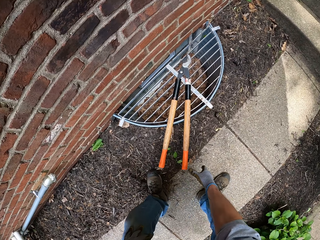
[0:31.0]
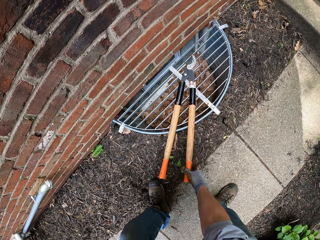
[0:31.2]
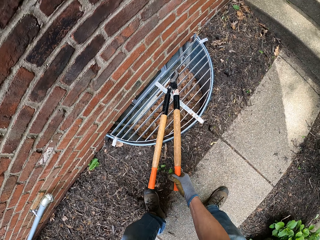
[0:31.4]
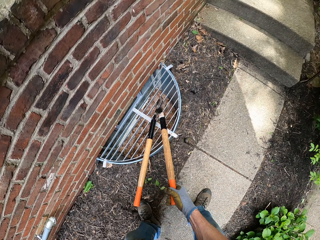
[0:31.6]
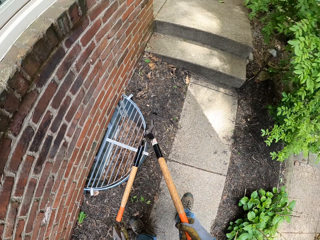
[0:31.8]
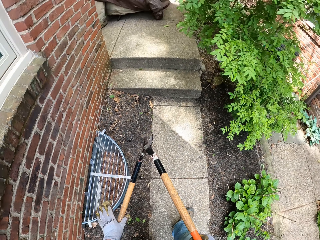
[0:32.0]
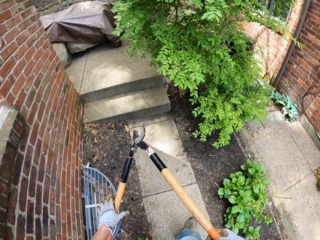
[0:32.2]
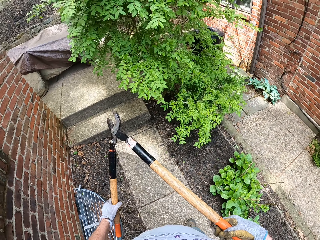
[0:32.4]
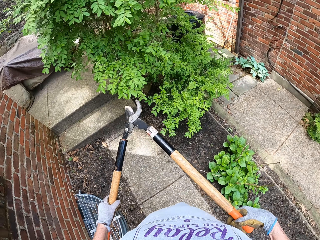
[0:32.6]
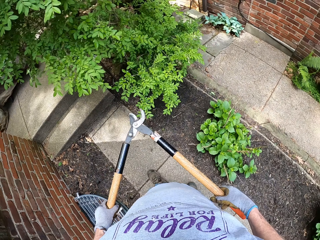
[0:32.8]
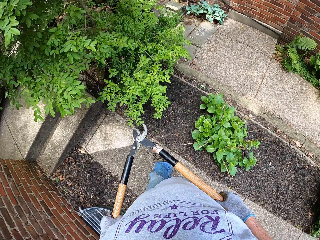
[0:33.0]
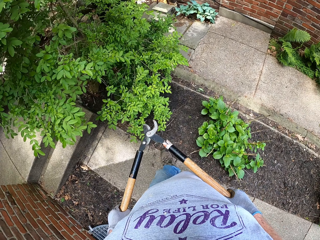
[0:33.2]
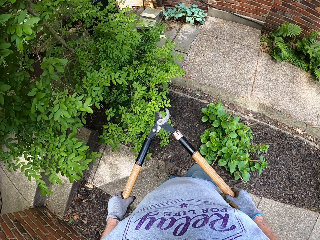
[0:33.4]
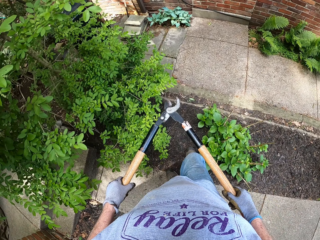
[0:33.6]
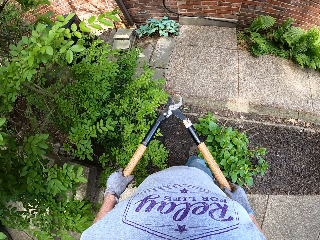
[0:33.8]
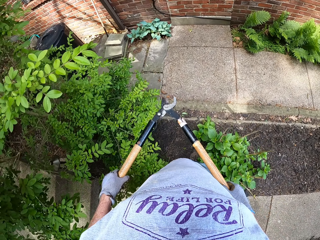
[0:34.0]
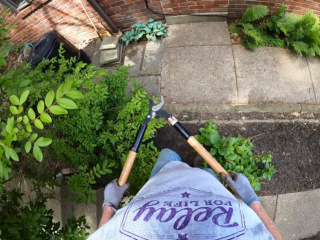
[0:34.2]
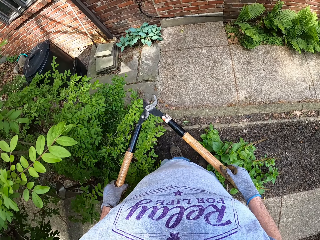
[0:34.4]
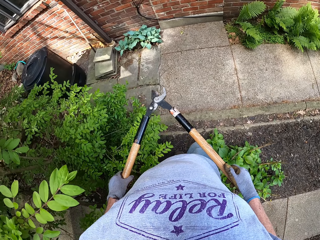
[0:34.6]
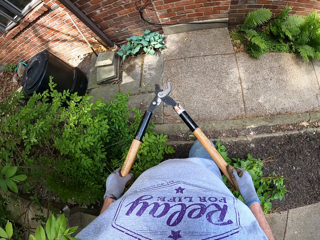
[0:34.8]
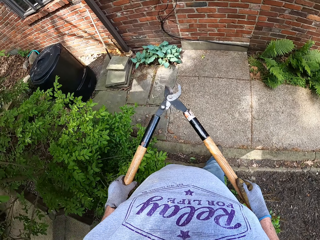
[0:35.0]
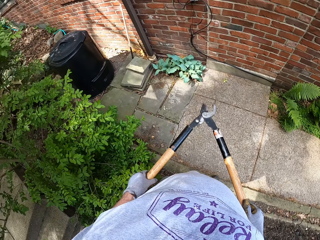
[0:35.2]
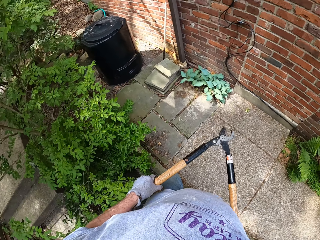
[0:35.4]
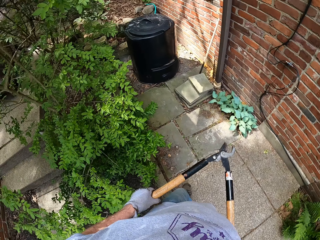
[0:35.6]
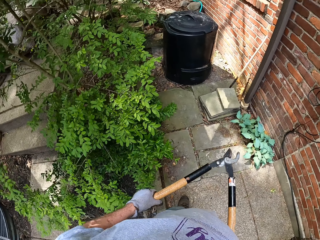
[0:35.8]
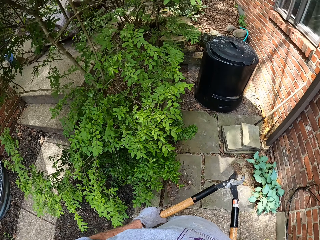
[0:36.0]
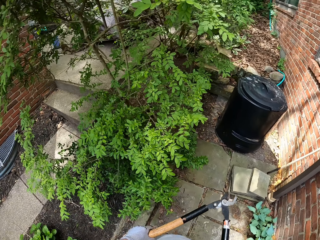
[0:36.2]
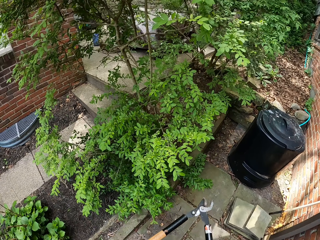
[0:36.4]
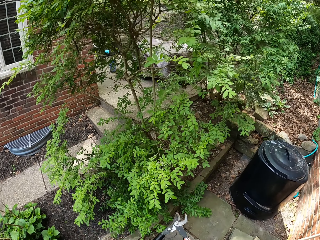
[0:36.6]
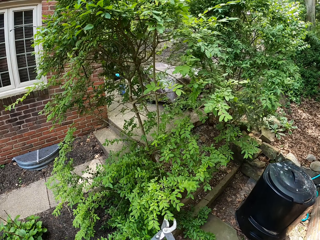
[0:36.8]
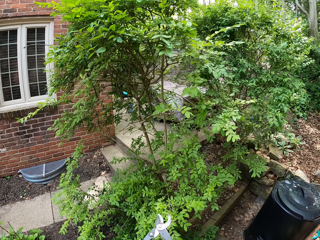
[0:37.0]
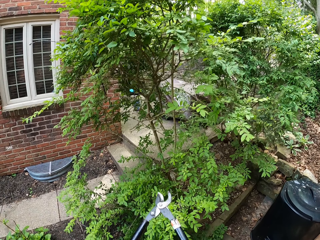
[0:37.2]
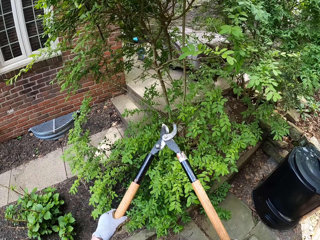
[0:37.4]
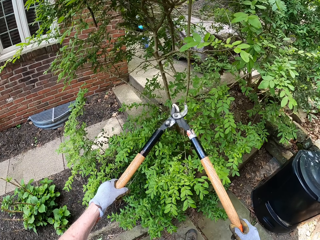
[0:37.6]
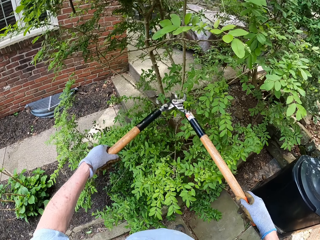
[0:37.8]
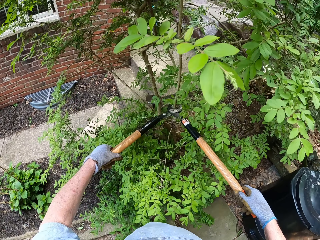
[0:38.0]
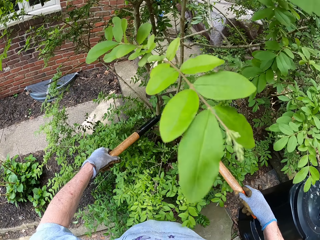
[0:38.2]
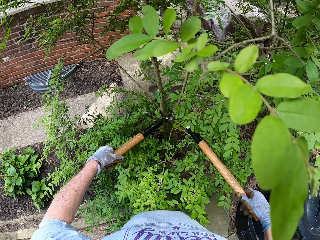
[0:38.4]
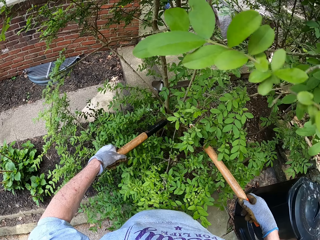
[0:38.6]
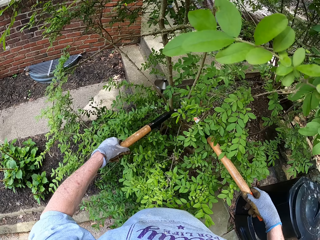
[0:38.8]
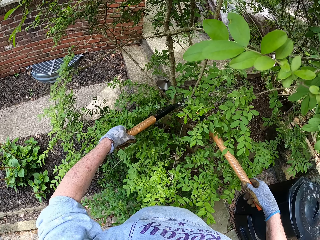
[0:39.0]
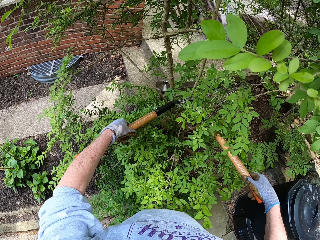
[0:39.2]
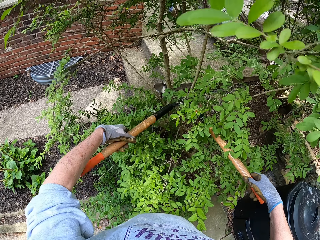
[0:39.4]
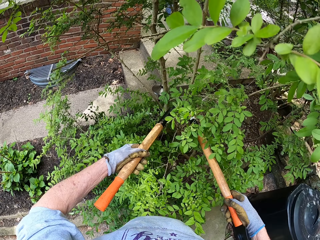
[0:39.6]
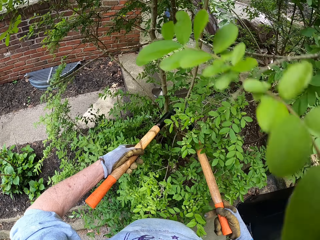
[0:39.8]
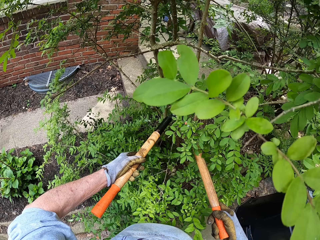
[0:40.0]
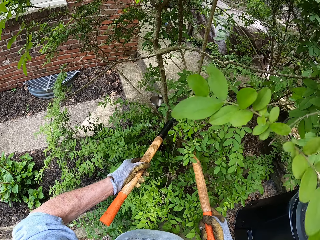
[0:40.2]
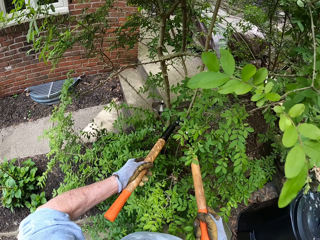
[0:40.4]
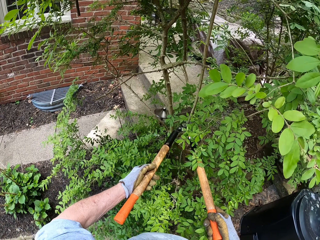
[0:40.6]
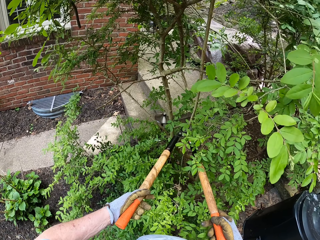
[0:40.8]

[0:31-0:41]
The camera wearer bends down. He picks up the lopper or garden shears with his right hand. He stands. He holds the lopper with his two hands. He turns around. He walks towards a tree in front of him. He turns right. He walks around. He turns left. He directs the shears towards a tree branch. He cuts the branch from the tree with the lopper.

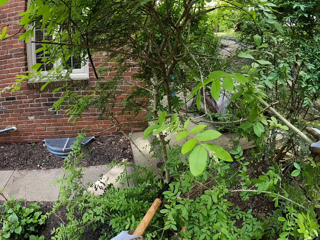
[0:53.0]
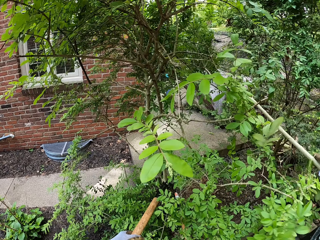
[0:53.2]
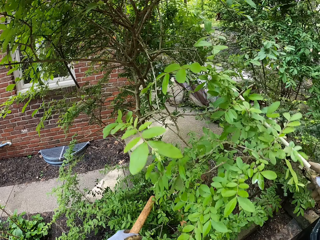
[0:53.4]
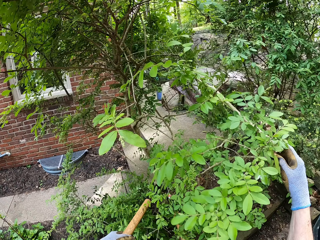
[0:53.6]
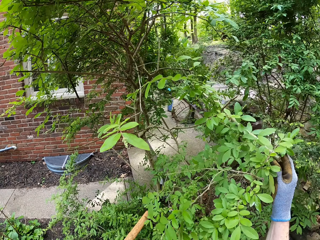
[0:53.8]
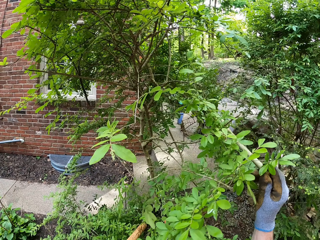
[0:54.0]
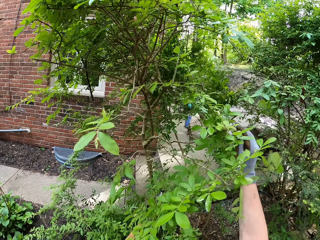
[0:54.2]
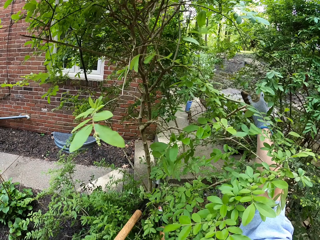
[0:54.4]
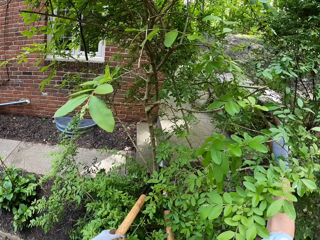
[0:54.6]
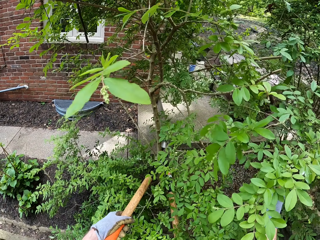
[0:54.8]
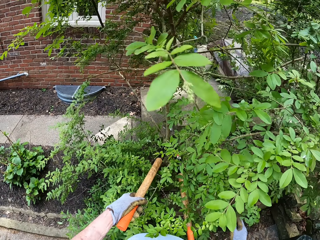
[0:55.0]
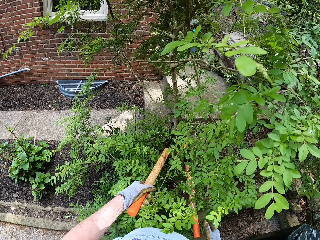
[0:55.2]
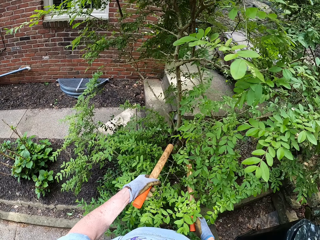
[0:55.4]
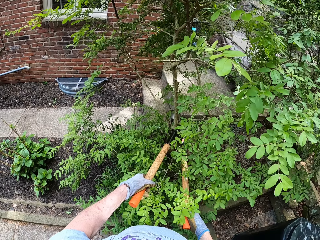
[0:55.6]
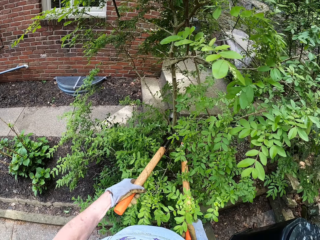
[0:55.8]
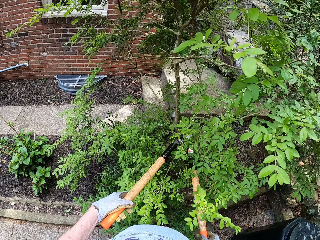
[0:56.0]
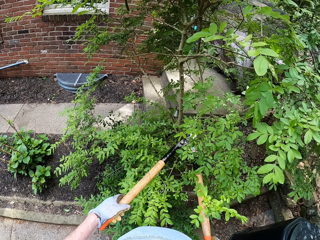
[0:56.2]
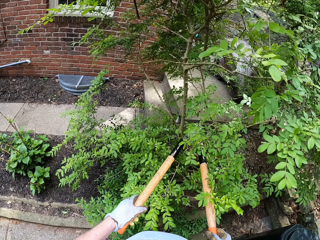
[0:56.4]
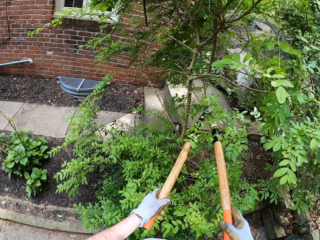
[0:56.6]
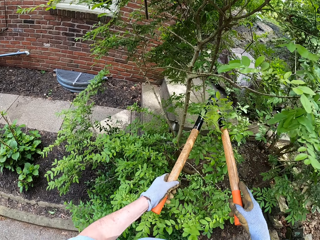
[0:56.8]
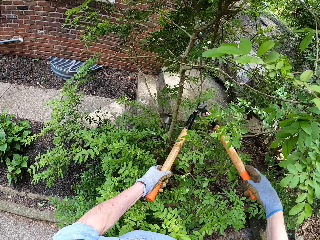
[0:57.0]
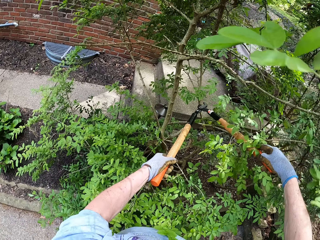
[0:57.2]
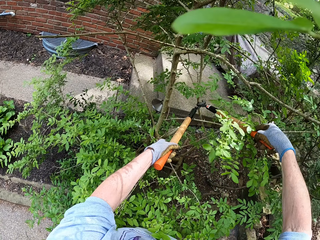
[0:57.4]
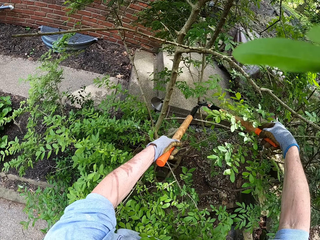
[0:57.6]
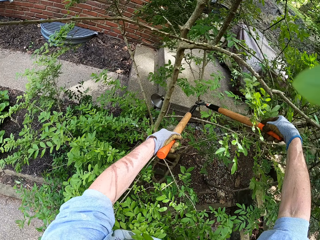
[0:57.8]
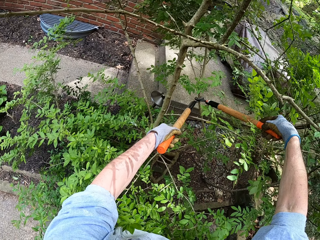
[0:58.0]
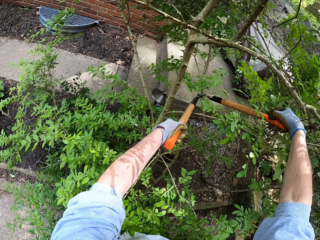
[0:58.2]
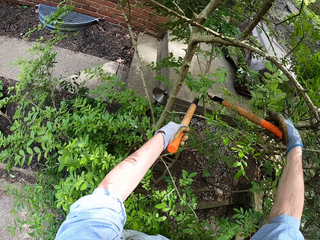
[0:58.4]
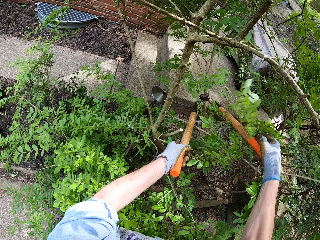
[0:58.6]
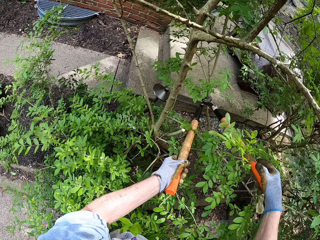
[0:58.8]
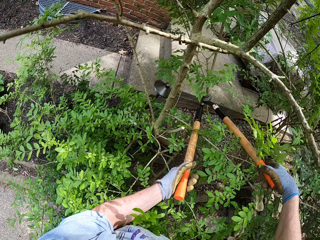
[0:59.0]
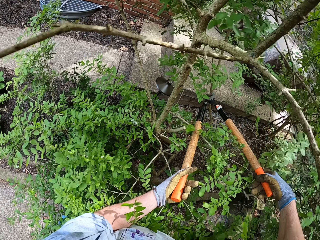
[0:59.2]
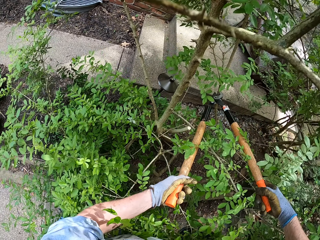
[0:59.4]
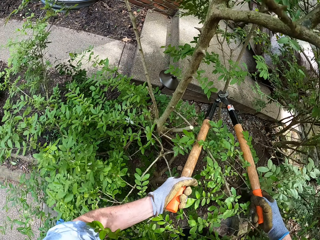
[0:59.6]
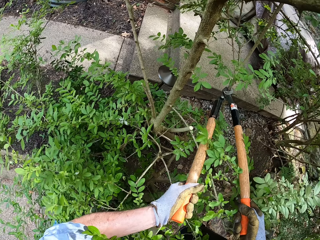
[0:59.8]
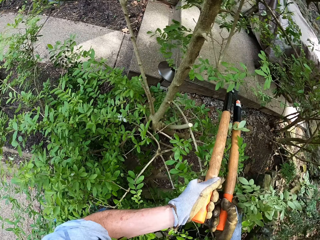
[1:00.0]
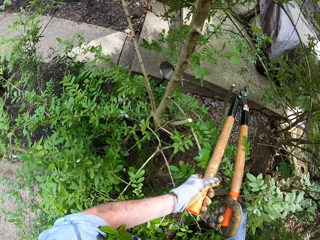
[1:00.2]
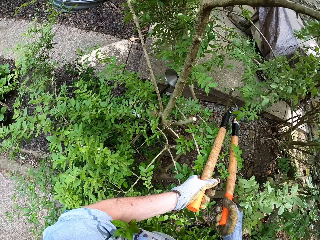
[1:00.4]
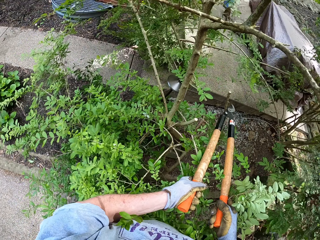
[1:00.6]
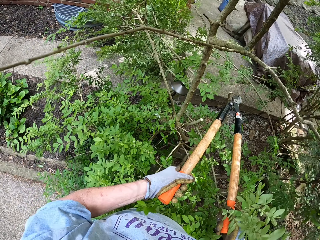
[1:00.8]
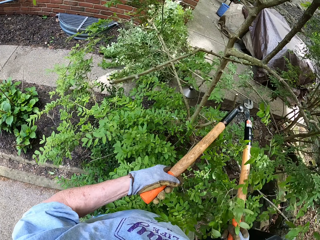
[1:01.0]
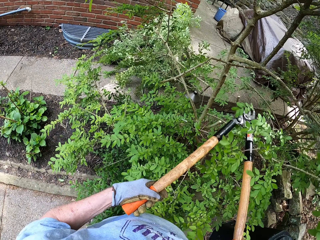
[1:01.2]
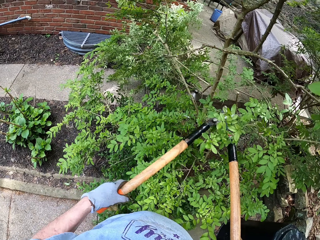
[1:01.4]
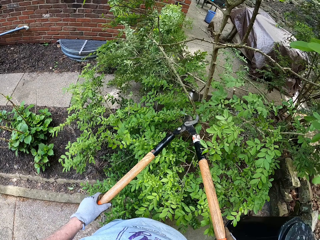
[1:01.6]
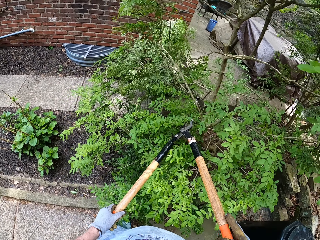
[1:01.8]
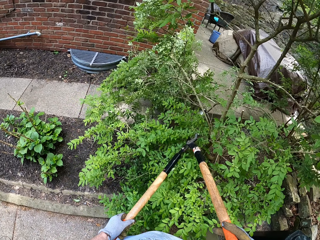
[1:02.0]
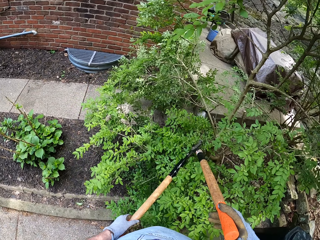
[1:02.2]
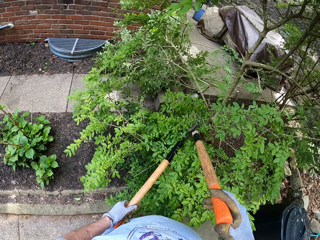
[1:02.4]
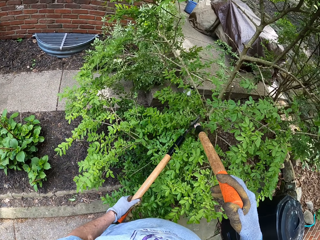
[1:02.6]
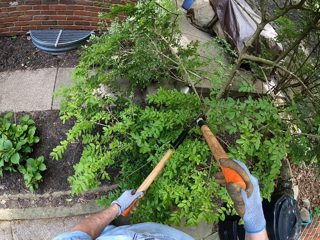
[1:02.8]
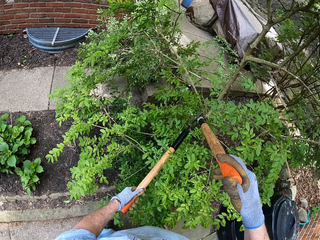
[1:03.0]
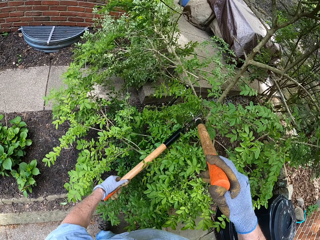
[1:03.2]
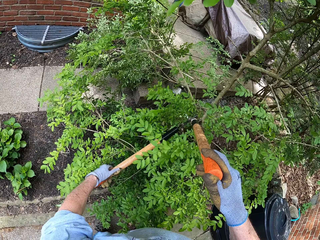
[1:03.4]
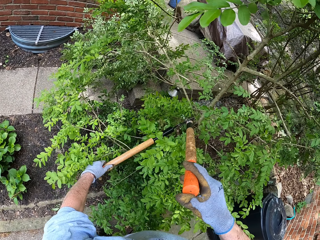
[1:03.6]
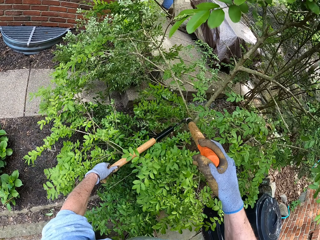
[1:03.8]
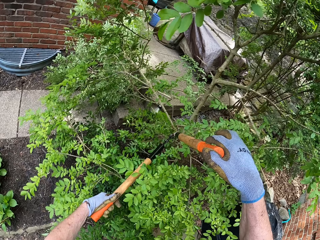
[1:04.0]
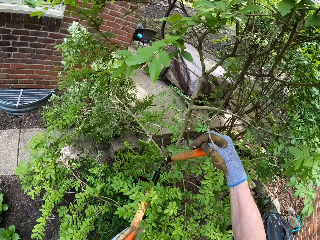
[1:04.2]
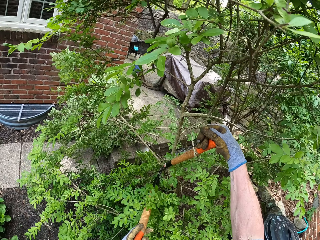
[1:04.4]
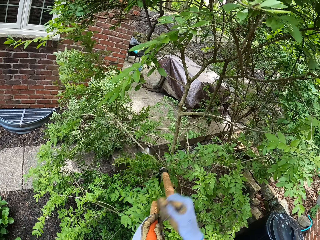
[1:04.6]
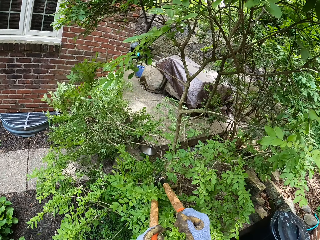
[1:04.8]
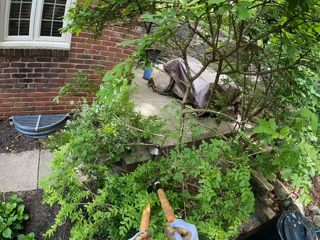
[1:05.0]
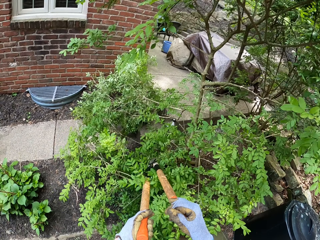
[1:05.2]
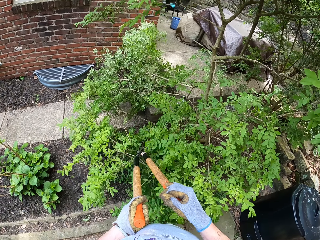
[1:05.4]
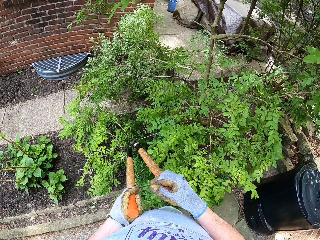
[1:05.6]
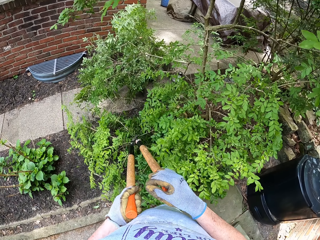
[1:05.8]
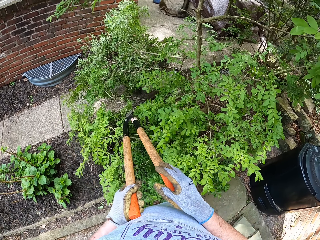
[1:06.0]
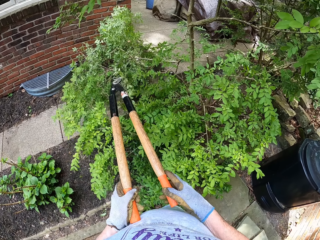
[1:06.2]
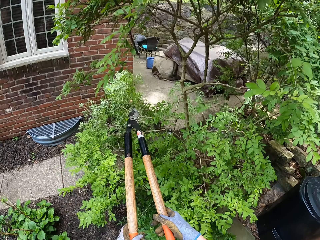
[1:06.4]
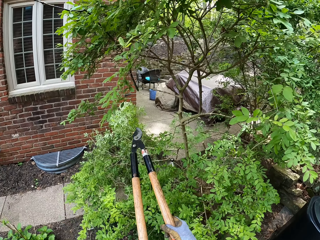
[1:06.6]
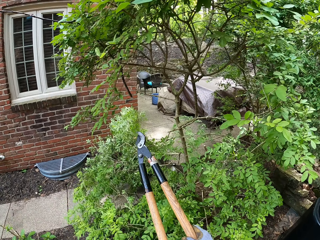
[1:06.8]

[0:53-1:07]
The camera wearer pushes the branch to the other side of the tree with his right hand. He directs the shears towards a tree branch. He cuts several branches from the tree with the lopper. He directs the shears towards a tree branch. He prunes the branch using the shears.
